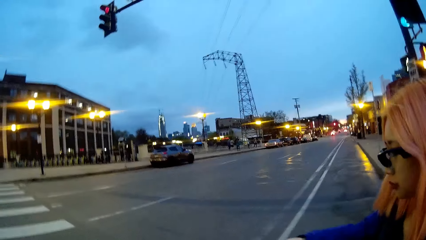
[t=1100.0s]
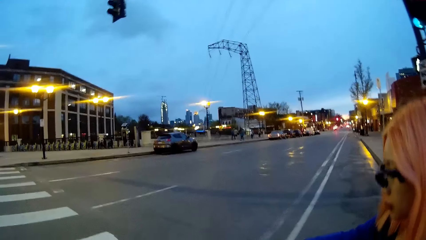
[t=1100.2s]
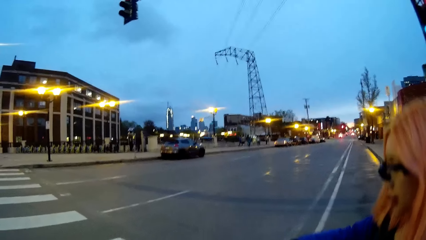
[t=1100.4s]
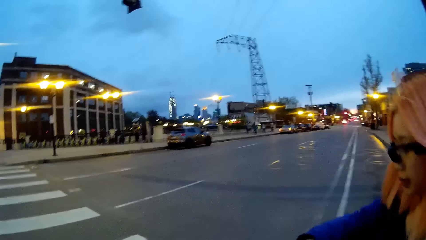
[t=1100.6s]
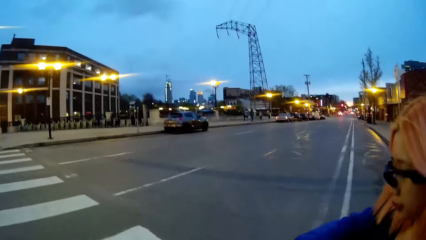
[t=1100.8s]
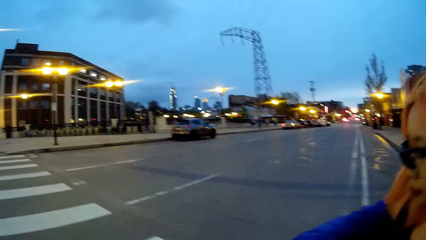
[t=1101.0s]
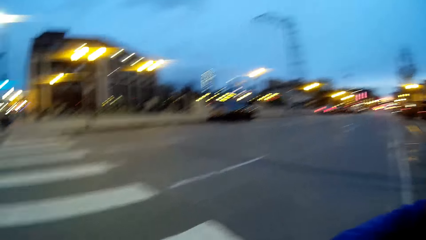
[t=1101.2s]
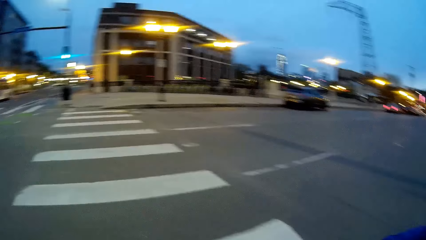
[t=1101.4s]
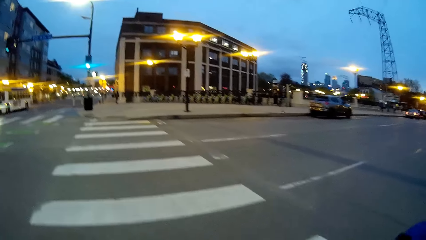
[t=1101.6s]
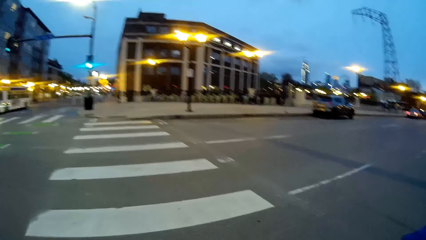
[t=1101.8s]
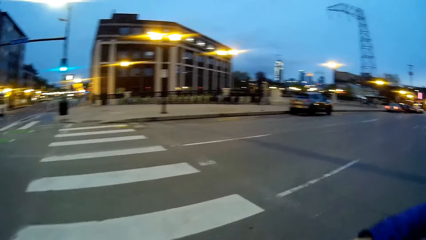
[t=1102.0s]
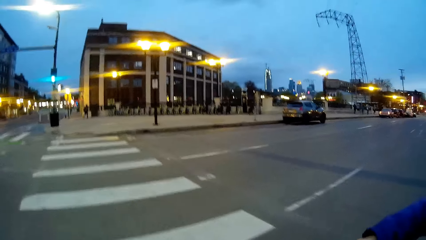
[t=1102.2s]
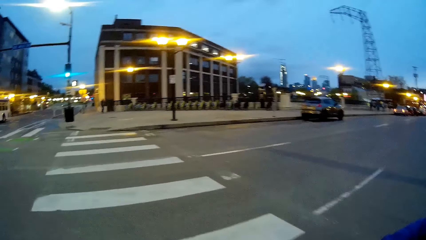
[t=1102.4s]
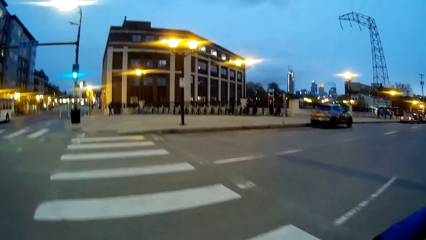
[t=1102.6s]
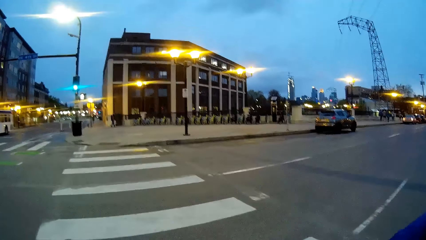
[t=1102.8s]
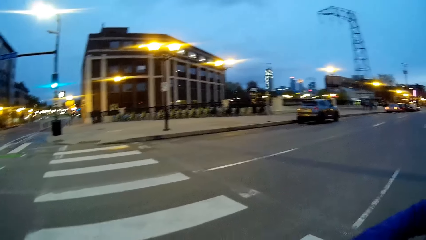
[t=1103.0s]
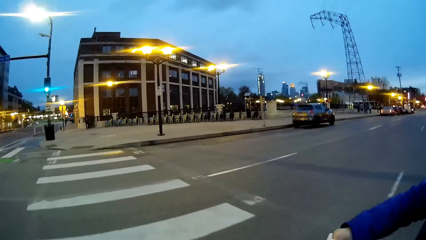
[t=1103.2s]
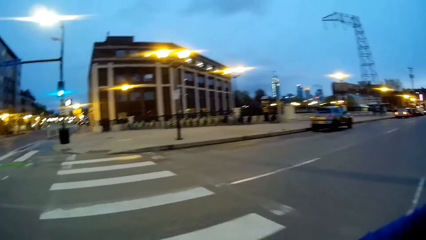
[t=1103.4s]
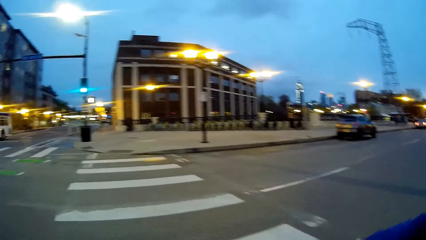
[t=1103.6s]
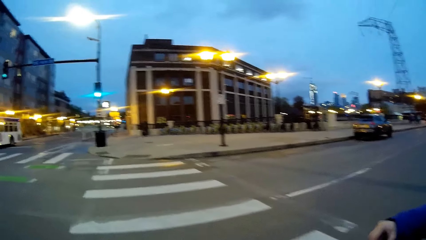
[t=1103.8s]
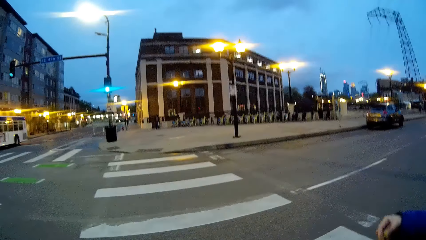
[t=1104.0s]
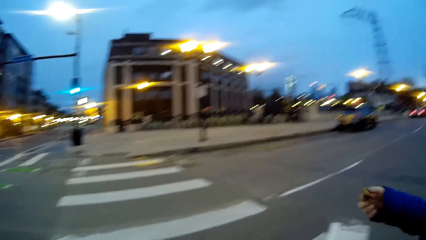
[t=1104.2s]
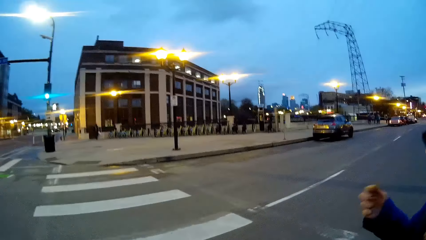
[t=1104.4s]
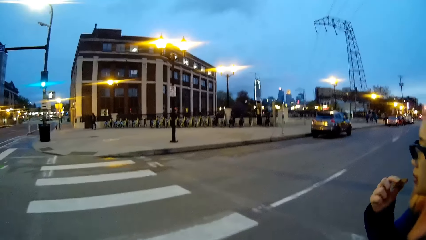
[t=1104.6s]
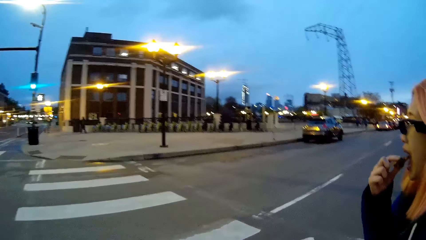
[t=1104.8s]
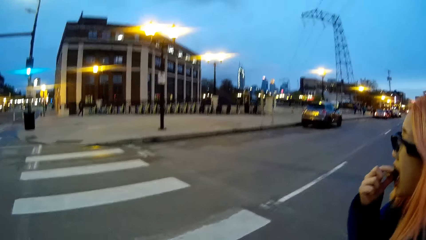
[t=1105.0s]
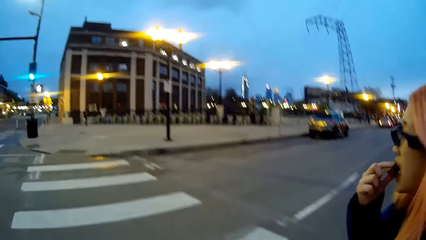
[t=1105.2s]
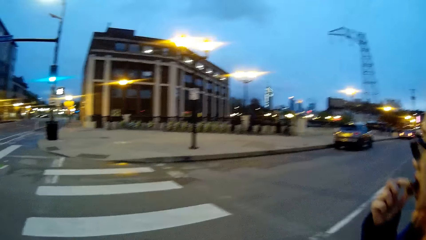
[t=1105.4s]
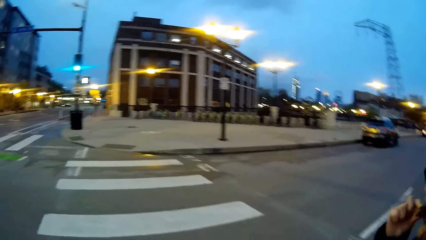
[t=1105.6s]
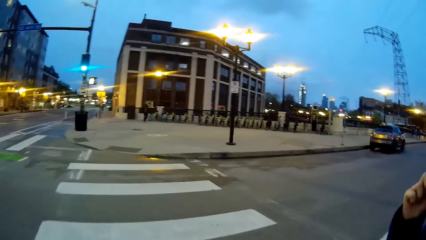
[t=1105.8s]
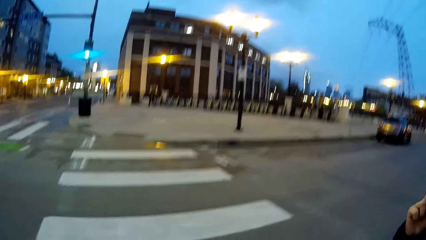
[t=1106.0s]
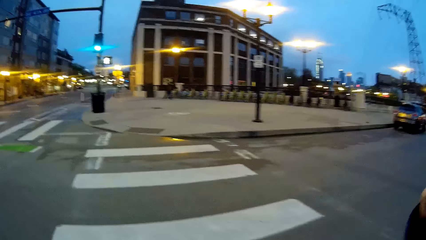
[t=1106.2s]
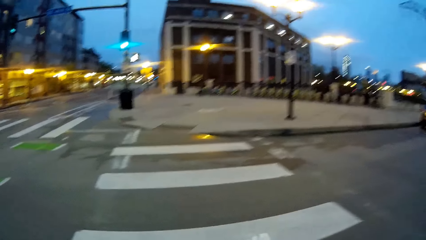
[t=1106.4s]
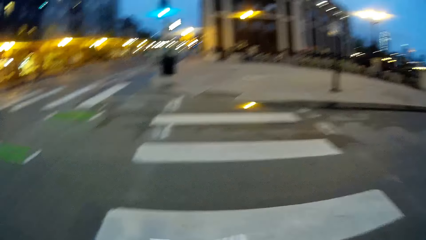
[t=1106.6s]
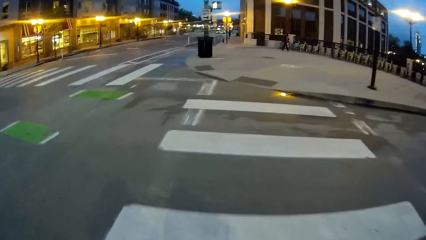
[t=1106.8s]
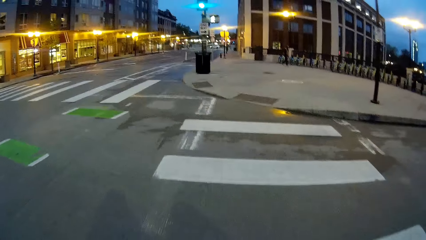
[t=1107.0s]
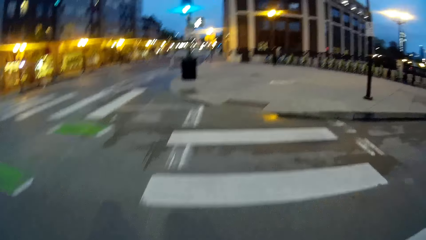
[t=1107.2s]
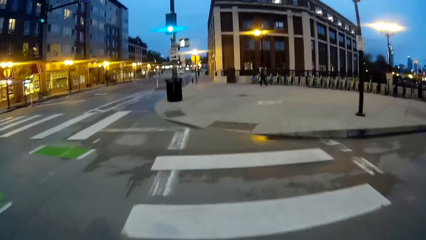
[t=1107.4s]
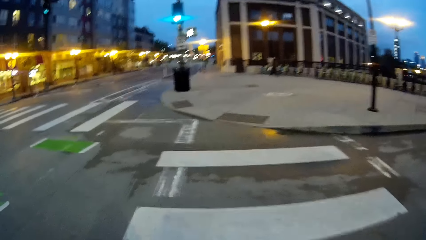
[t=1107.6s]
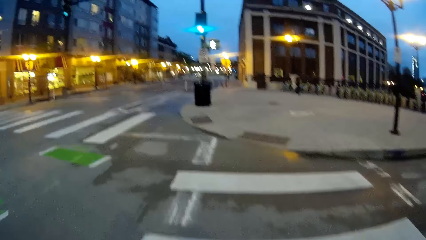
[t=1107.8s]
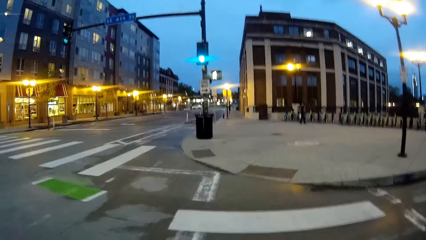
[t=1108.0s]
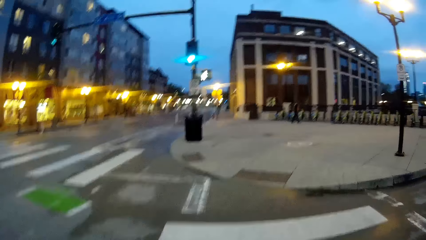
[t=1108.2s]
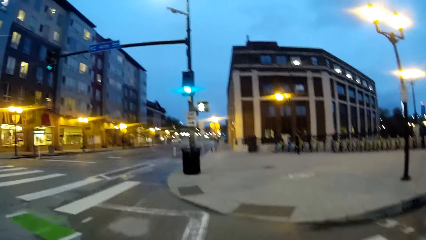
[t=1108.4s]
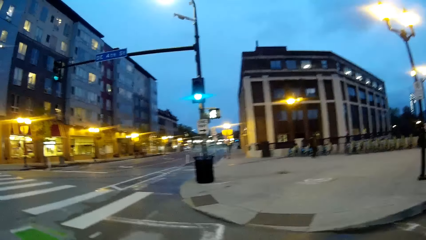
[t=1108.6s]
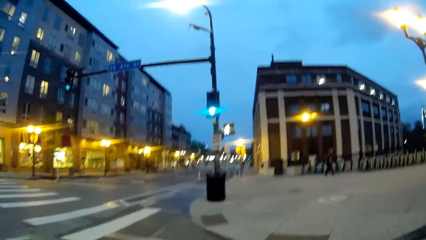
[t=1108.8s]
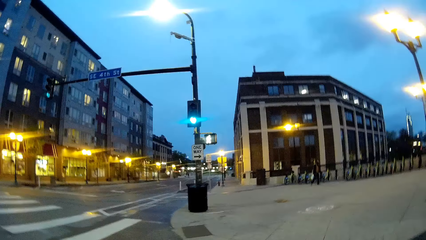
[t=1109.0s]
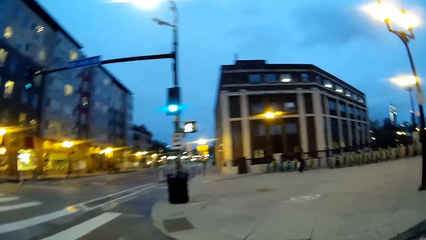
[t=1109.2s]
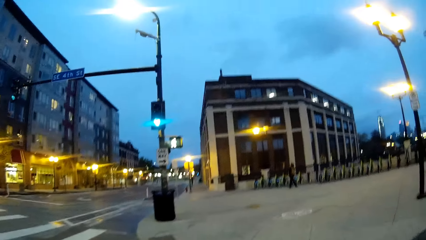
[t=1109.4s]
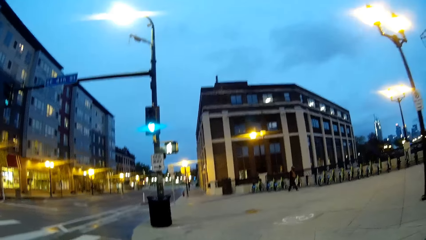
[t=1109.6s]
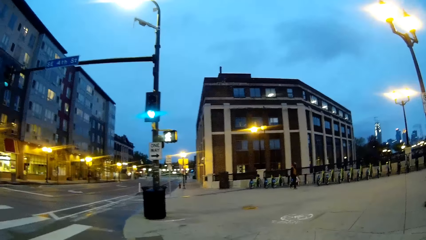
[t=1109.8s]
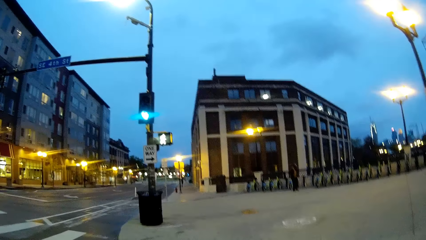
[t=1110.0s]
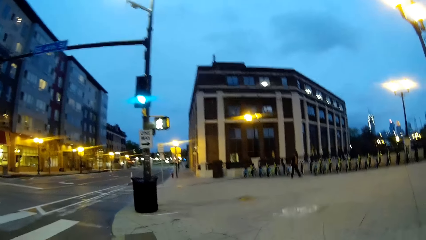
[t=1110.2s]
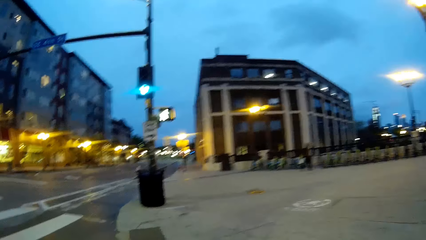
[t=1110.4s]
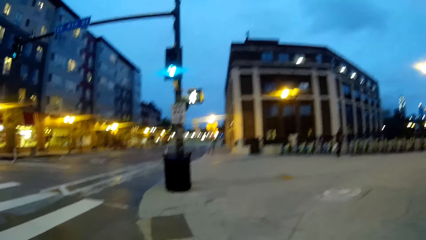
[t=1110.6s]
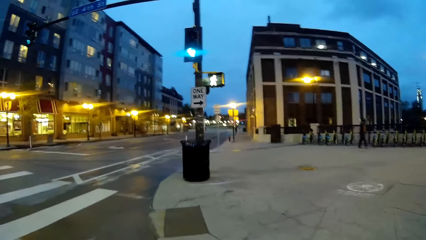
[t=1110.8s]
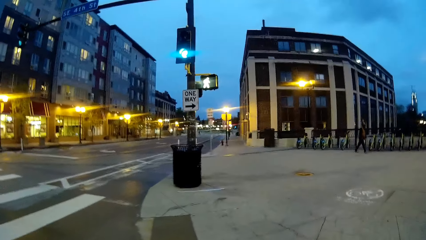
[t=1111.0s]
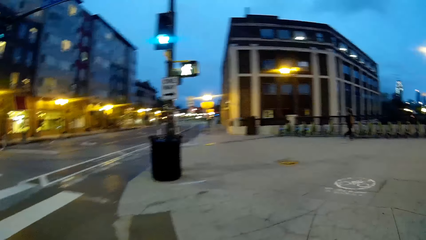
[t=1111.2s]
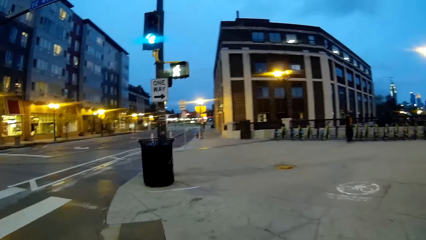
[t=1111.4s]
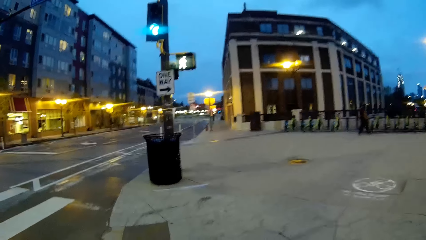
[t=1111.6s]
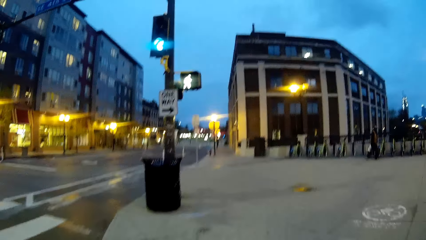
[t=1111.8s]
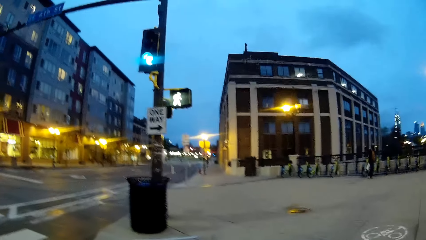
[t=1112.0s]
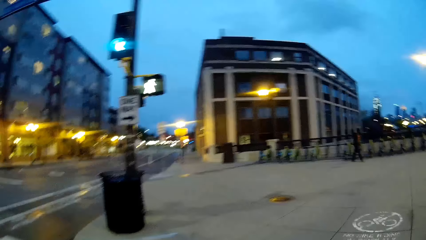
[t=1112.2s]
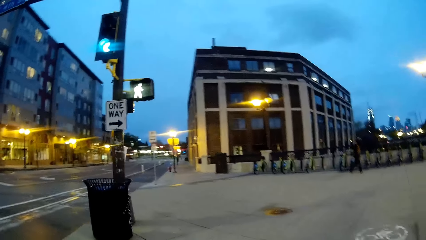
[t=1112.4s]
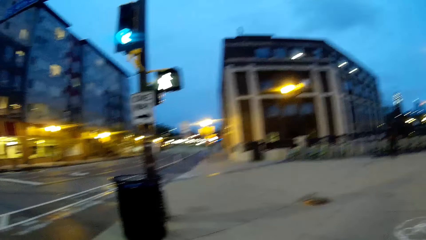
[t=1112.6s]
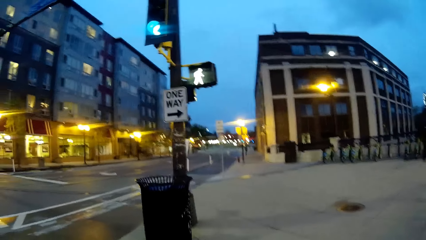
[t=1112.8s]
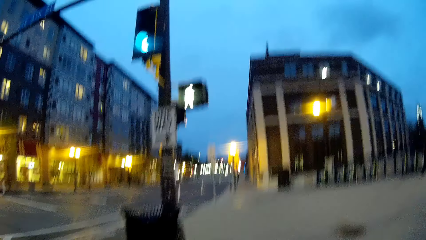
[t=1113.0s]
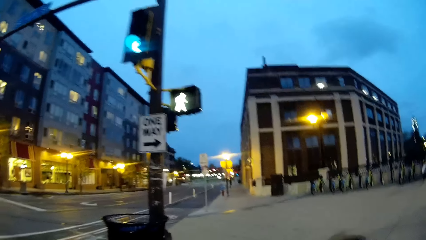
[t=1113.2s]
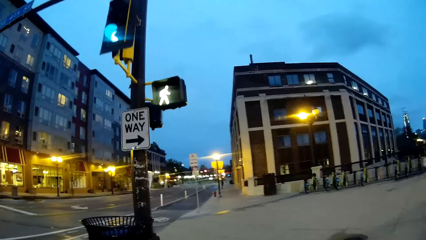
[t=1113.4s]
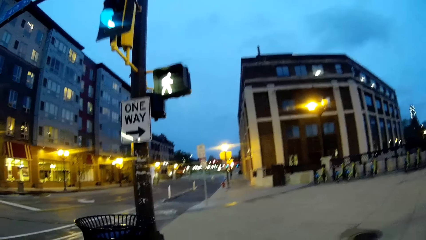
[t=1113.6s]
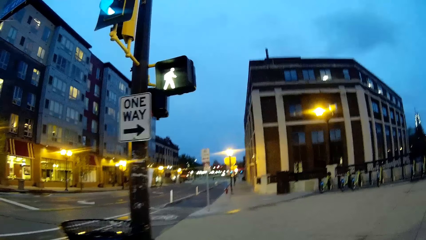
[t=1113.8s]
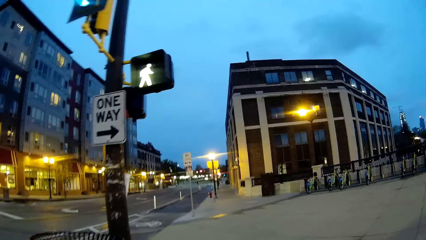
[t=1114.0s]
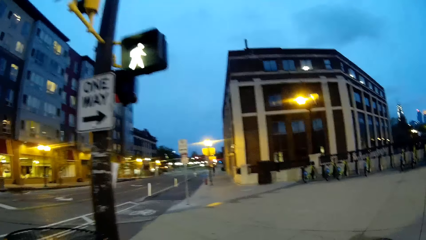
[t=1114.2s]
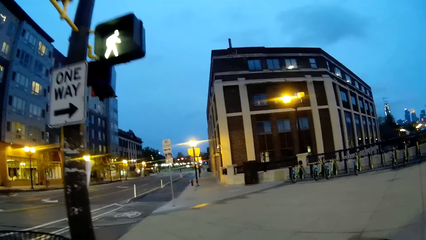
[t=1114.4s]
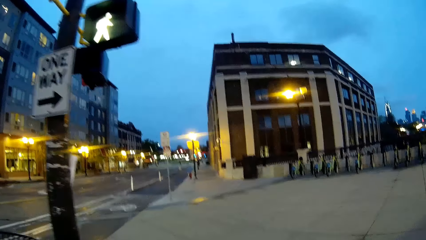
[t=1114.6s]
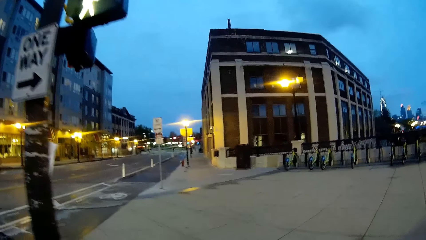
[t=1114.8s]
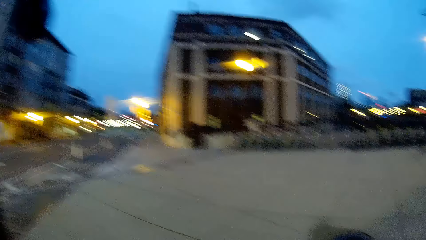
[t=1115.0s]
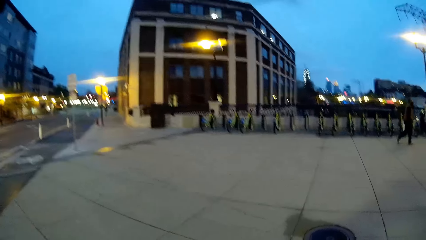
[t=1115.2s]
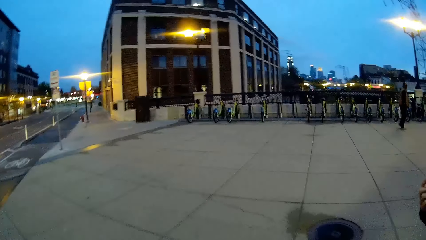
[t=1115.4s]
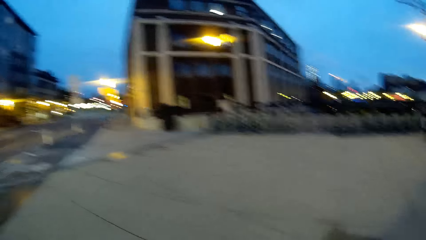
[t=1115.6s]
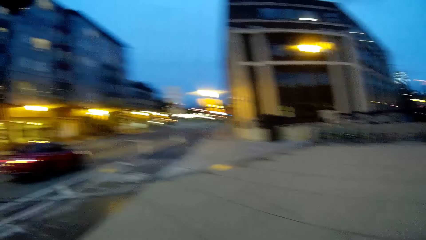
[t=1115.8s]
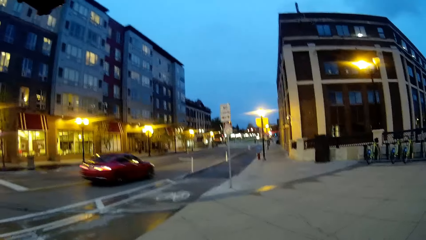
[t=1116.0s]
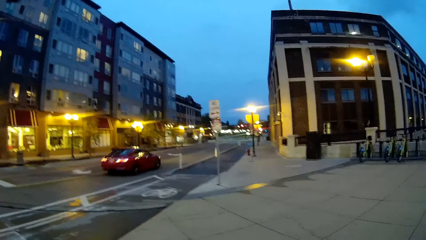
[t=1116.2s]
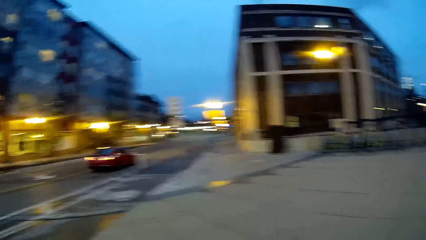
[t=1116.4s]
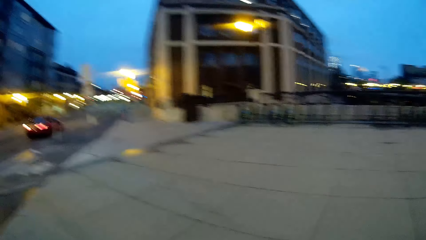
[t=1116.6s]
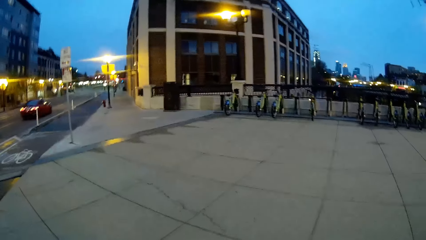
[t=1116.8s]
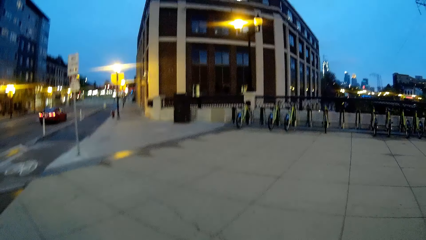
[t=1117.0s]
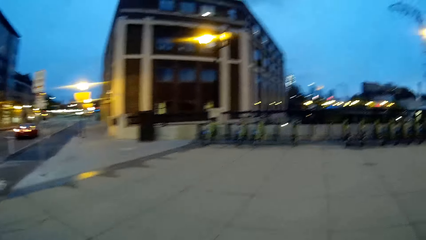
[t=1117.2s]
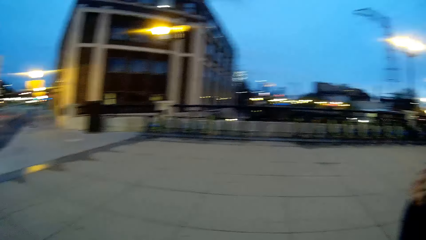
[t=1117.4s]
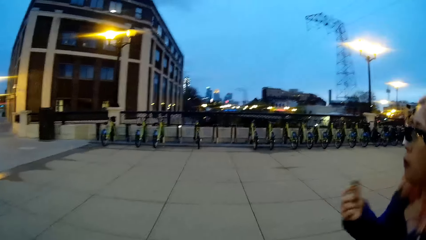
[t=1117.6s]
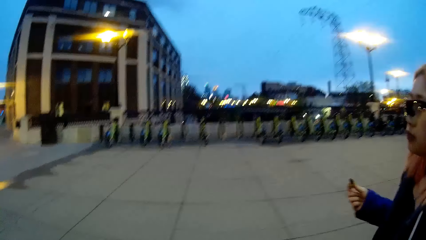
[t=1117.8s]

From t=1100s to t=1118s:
The camera wearer crosses the road. The woman picks up a pie from the paper bag with her right hand. She puts the pie in her mouth with her right hand. A car drives past the camera wearer.
